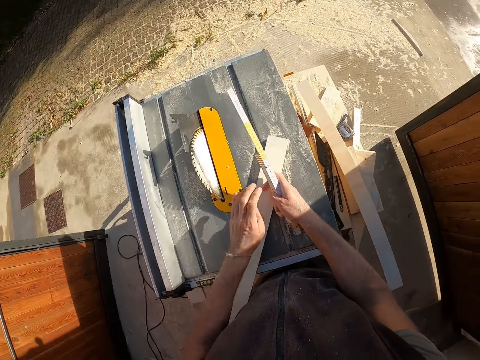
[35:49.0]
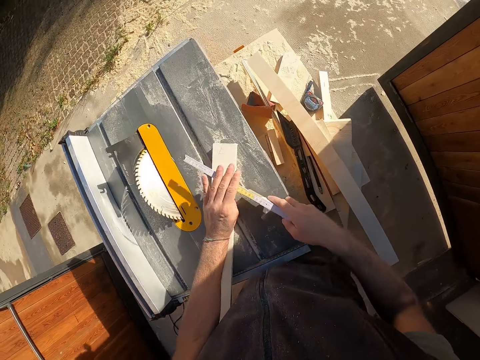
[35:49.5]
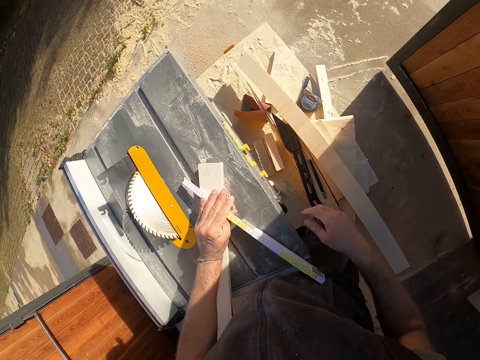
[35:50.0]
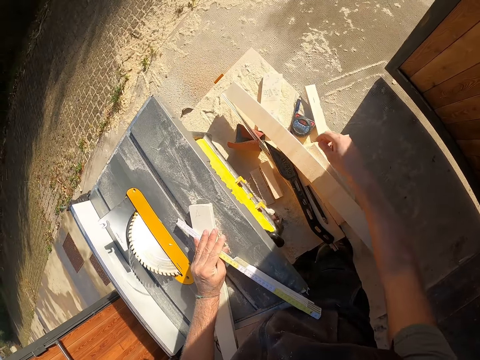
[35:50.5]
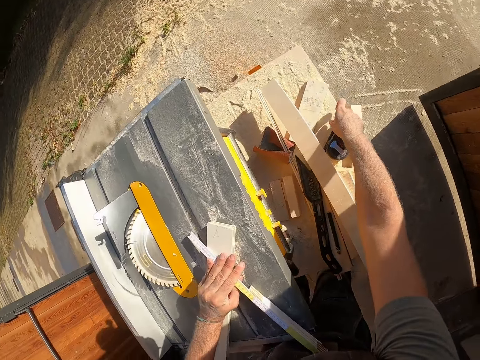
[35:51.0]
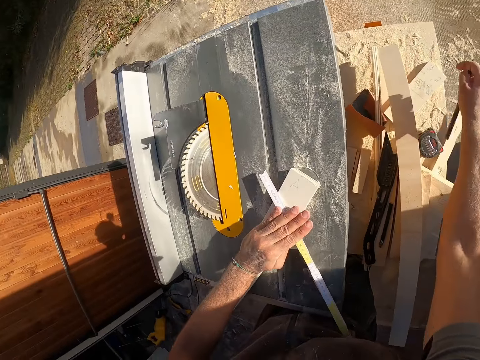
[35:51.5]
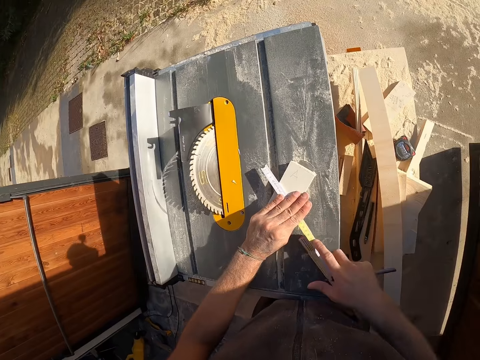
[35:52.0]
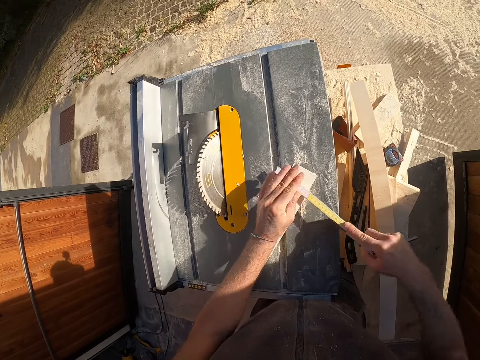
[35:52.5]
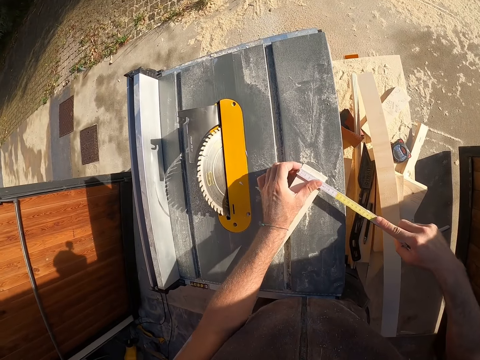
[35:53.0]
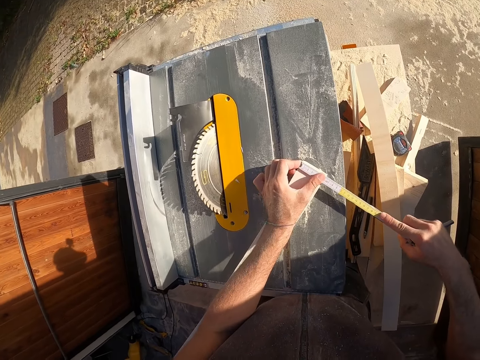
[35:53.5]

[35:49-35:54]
The camera wearer puts the wood on the table. He picks up a pen from the work bench with his right hand. He places the measuring tool on the wood. He measures the width part of the wooden plank with the ruler in his right hand.

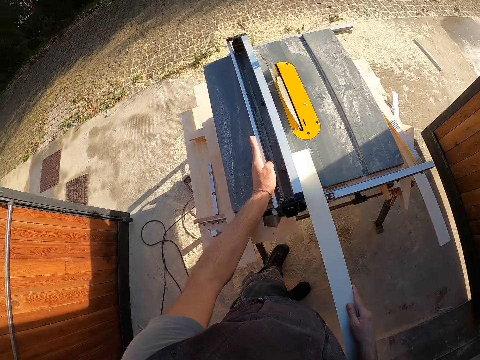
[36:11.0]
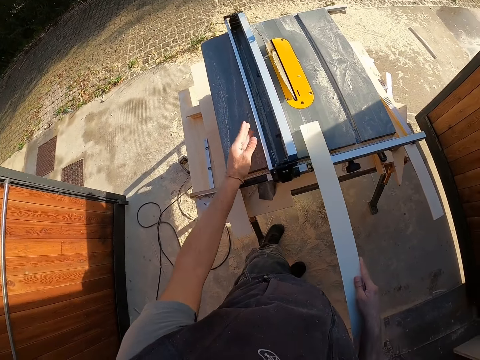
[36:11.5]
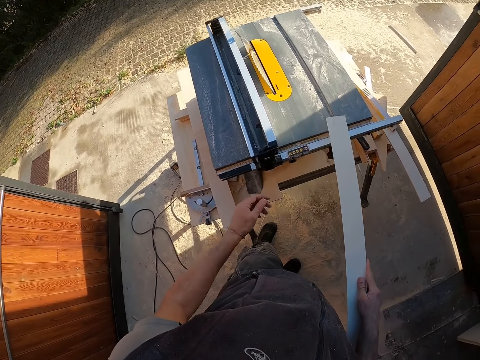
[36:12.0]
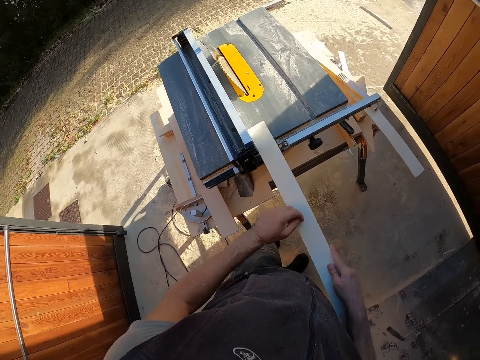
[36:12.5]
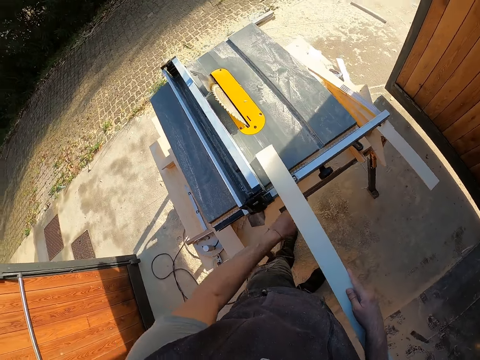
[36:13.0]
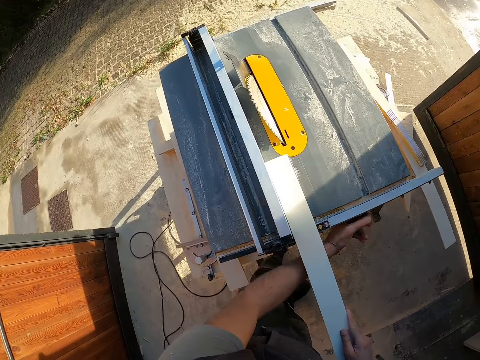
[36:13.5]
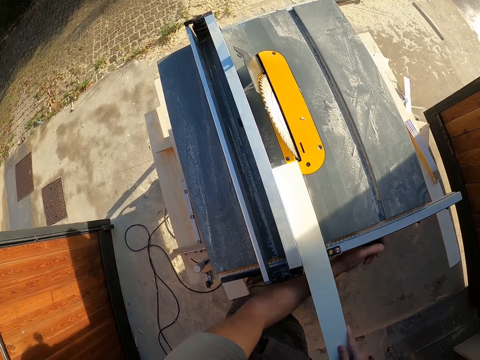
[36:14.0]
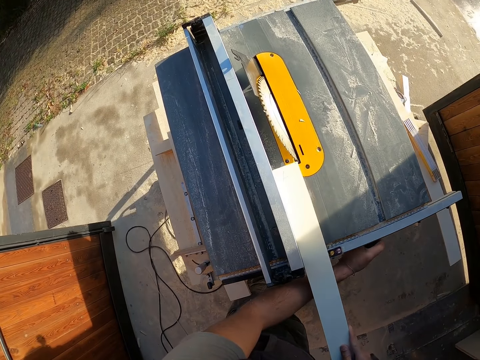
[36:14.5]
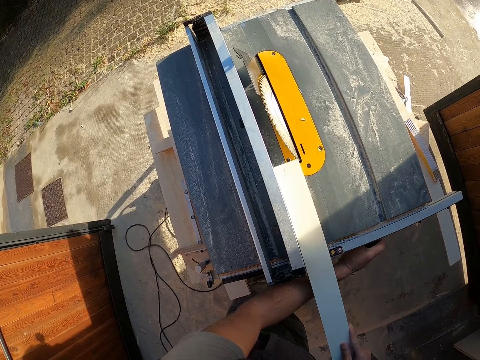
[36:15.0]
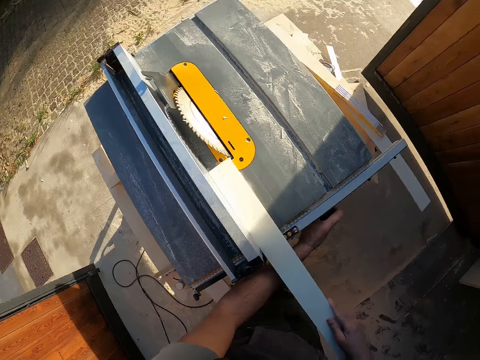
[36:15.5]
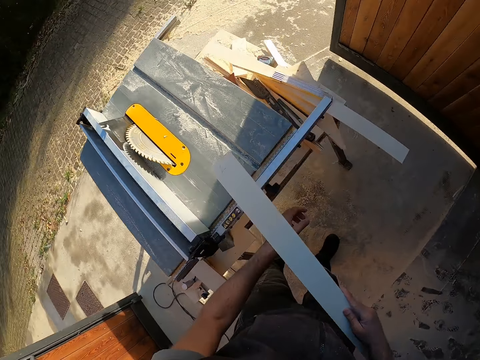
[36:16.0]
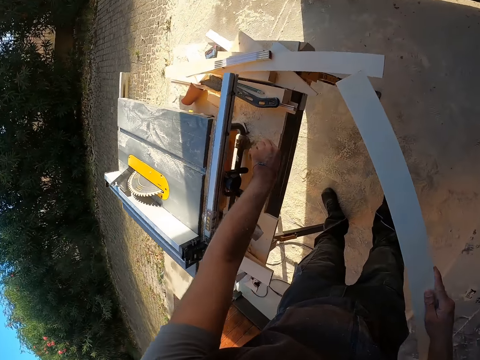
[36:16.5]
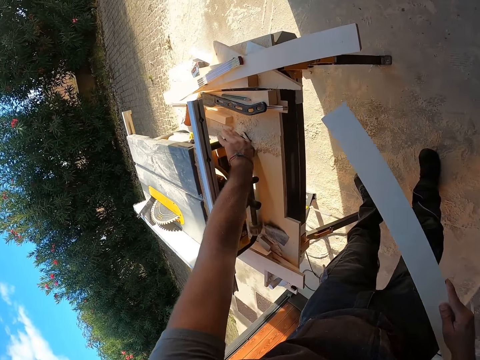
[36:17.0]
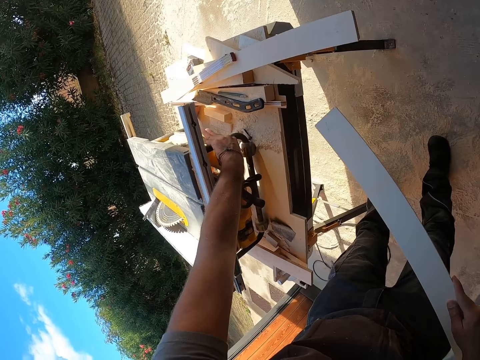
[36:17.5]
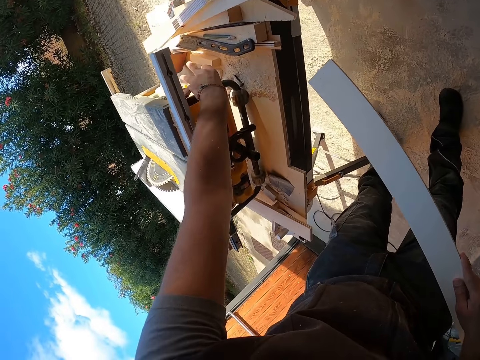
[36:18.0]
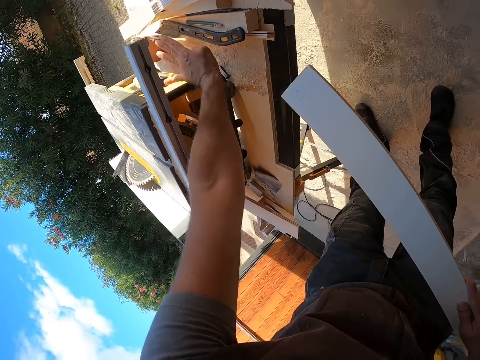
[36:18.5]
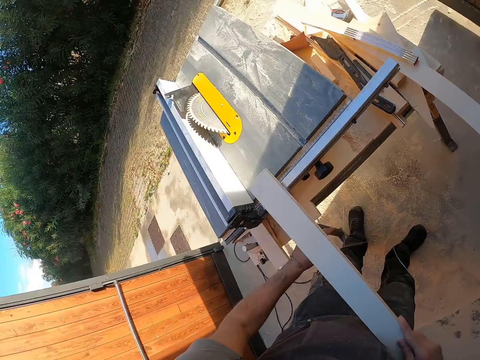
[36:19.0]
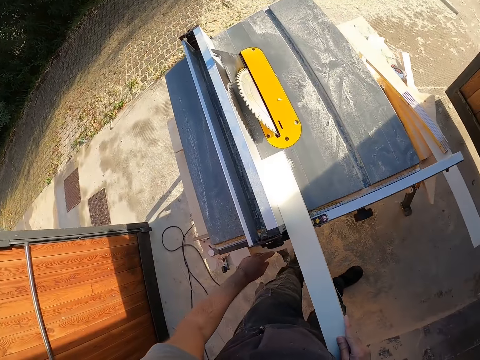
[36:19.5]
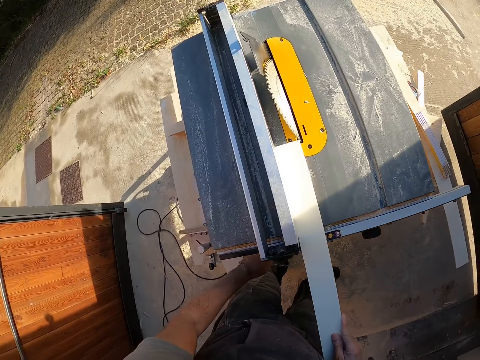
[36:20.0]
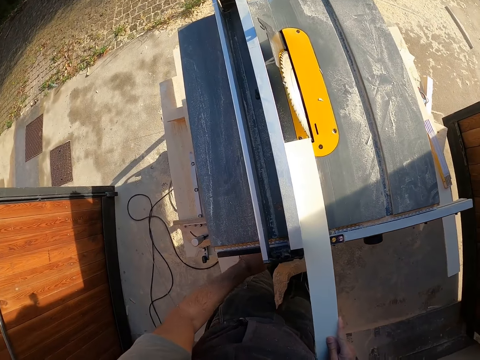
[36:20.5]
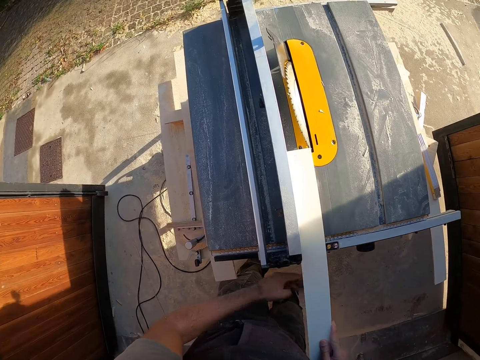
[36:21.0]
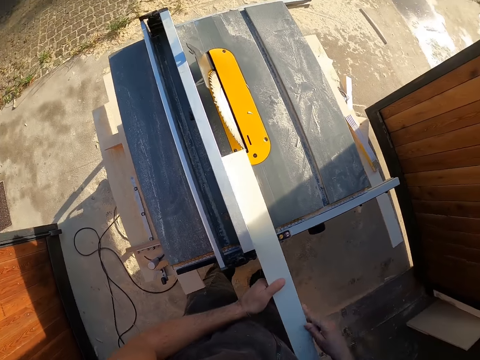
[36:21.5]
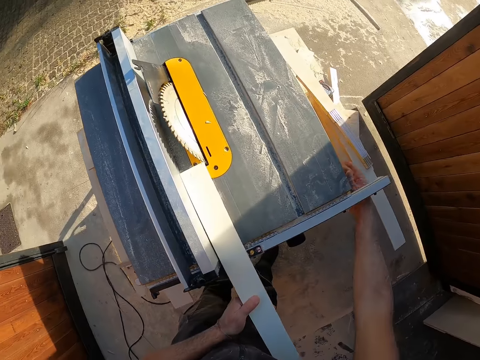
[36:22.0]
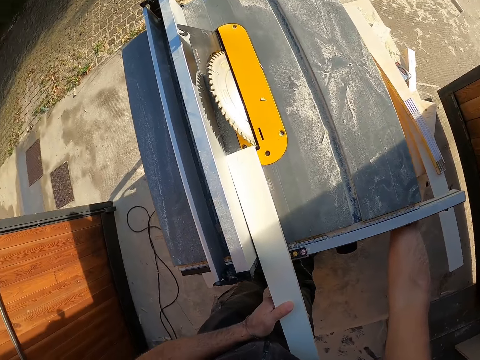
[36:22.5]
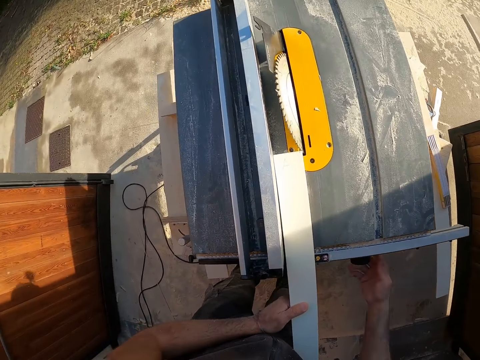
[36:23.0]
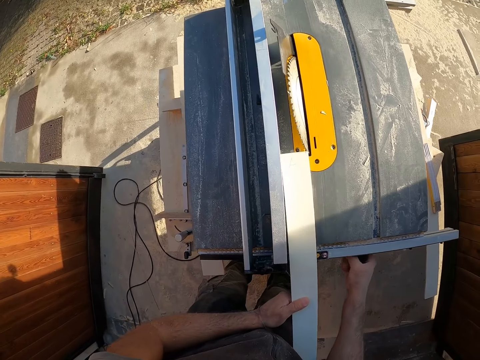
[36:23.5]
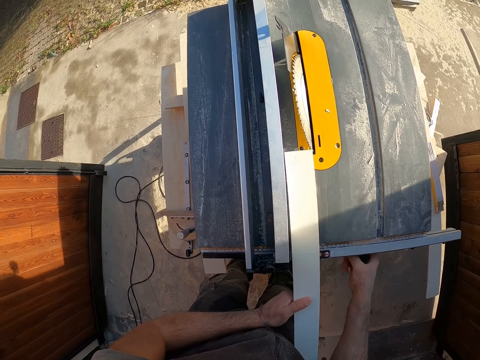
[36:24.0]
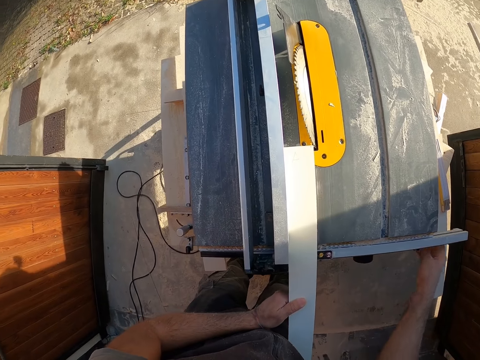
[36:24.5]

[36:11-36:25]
The camera wearer puts the wood on the machine. He adjusts the rip fence locking lever with his left hand. He moves the wood, moves the left hand, touches the table saw and pulls back the left hand. He lifts the wood. He places the wood on the table saw with his right hand. He pushes the wood on the table saw. He holds the wood on the table saw with his left hand. He holds the table saw with the right hand. He pulls back the right hand. He adjusts the blade height with his right hand. He operates the table saw.

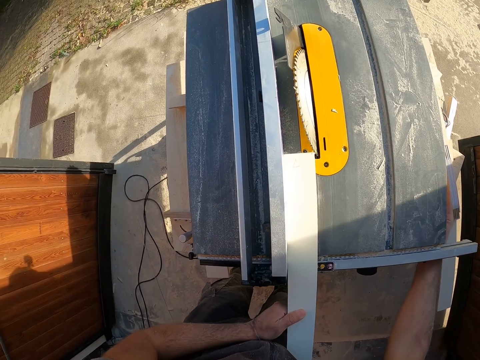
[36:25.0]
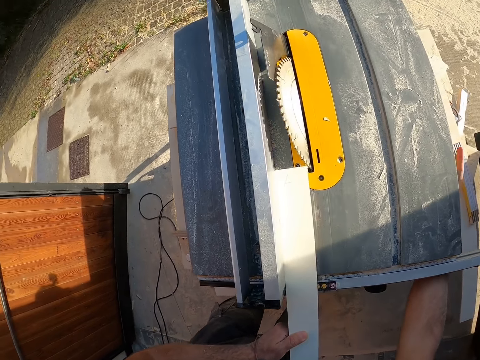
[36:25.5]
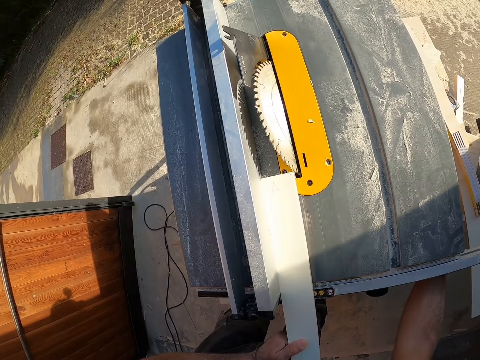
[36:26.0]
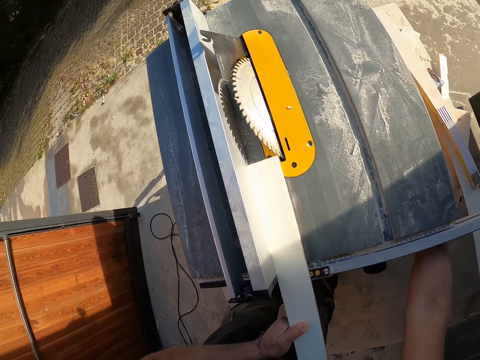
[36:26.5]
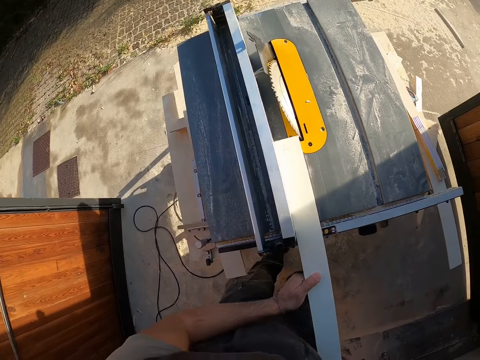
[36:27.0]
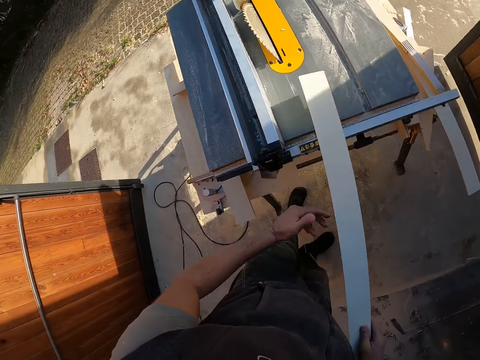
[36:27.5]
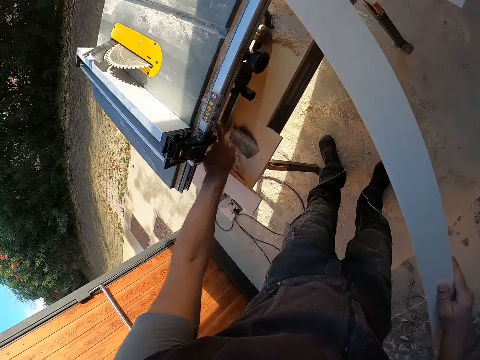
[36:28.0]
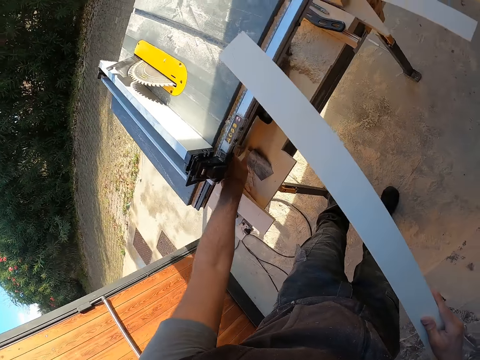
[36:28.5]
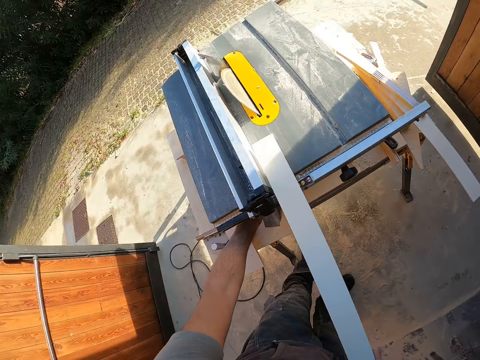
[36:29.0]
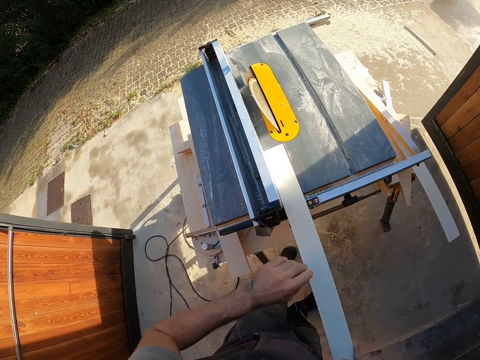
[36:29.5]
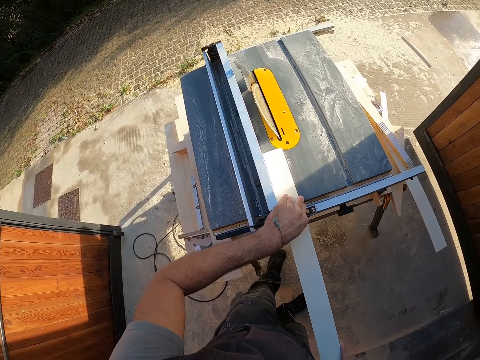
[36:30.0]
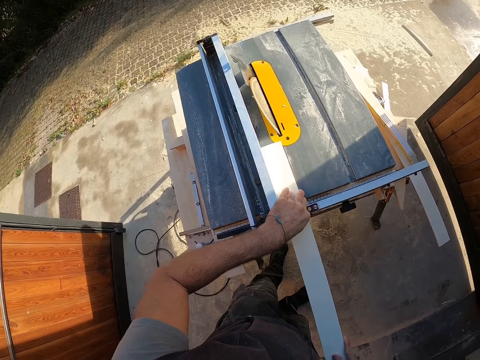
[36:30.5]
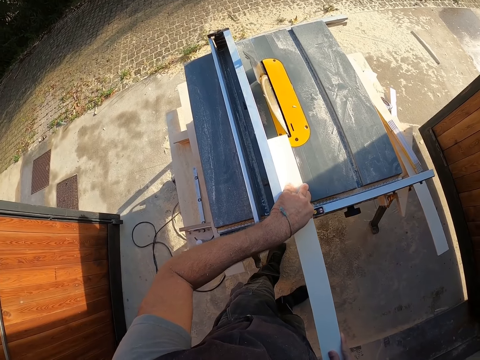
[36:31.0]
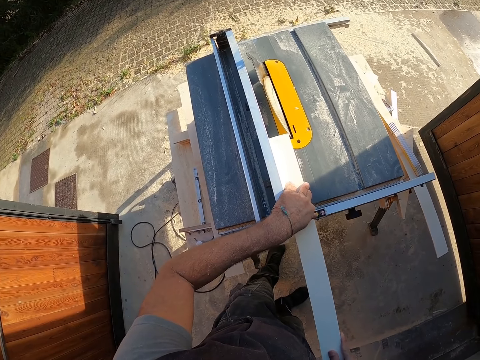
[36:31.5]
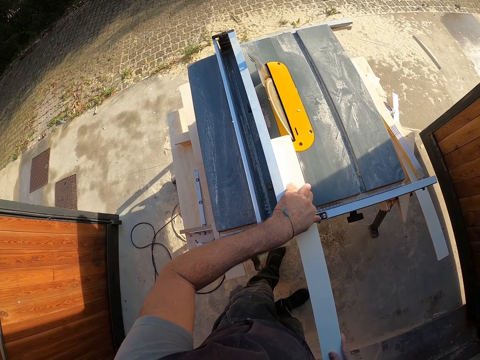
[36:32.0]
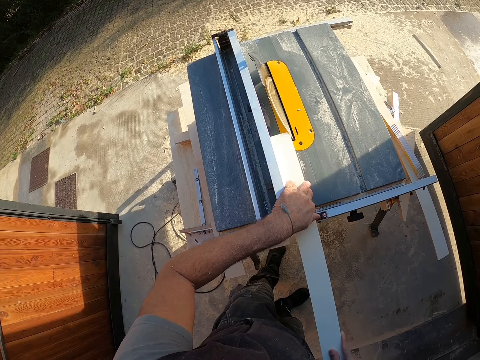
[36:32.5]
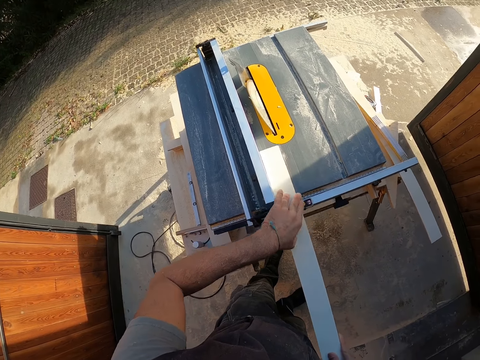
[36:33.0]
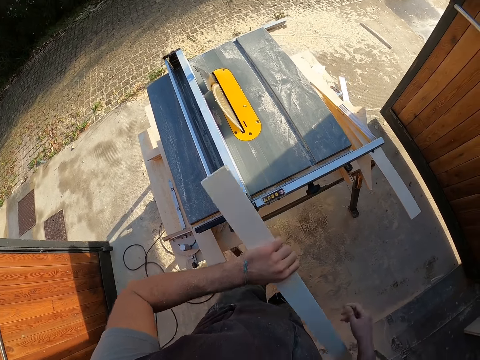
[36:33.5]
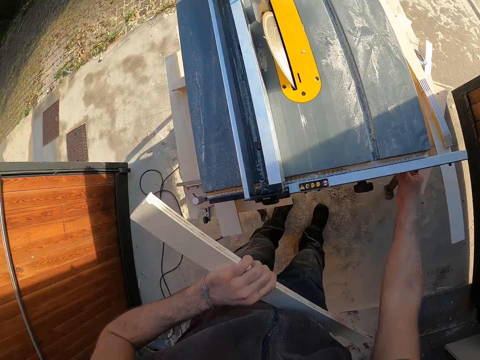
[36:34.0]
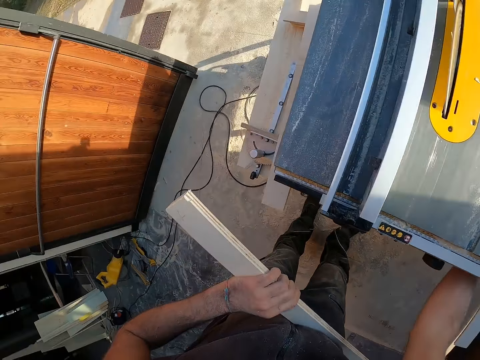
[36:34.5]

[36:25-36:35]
The camera wearer moves the right hand. He operates the table saw. He pulls back the right hand. He holds the wood with his right hand. He lifts the wood. He operates the table saw. He touches a lever with his left hand underneath the table saw. He moves the wood. He places the wood on the table saw with his right hand. He pushes the wood on the table saw. He trims the side of the wood in his hands with the table saw blade. He pulls the wood from the table saw. He holds the wood with his left hand. He lifts the wood. He touches the table saw with the right hand. He touches a lever with his right hand.
